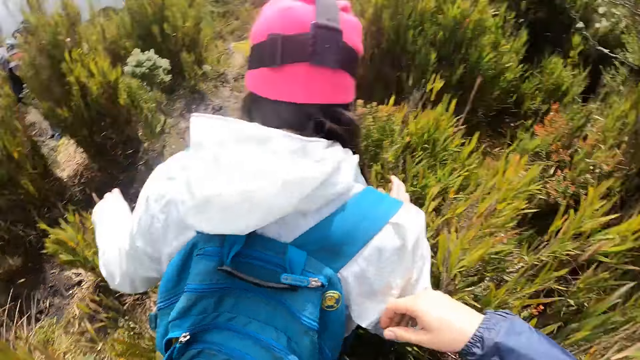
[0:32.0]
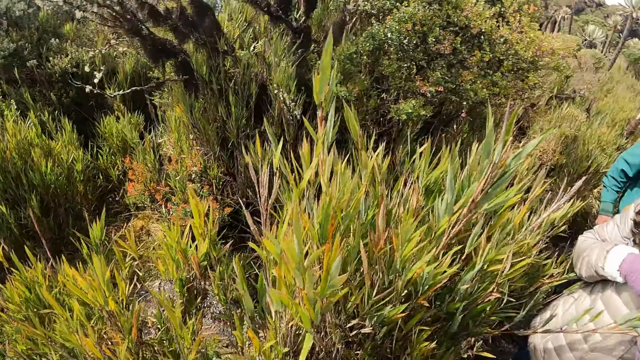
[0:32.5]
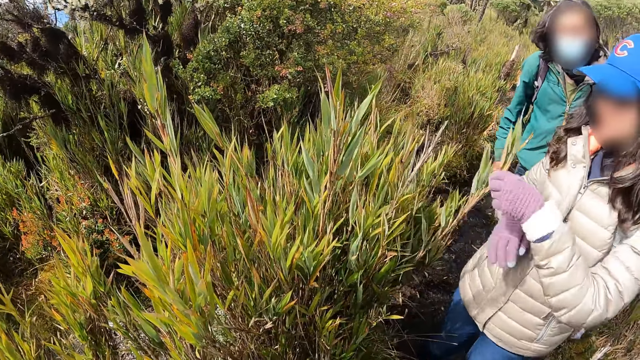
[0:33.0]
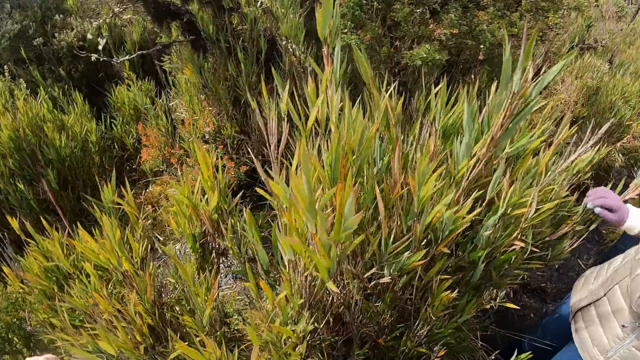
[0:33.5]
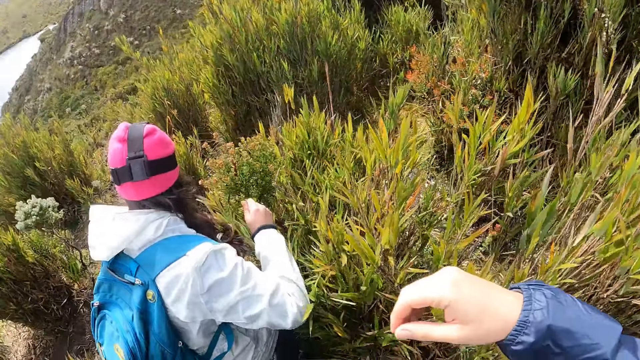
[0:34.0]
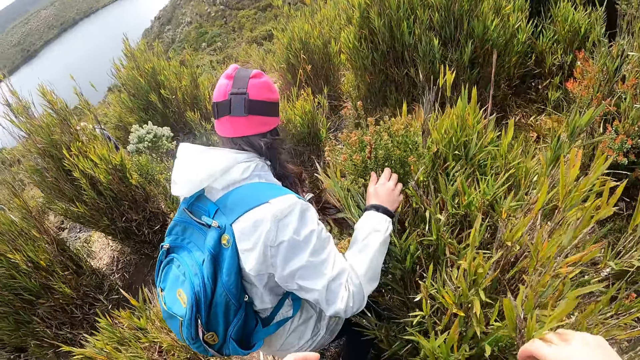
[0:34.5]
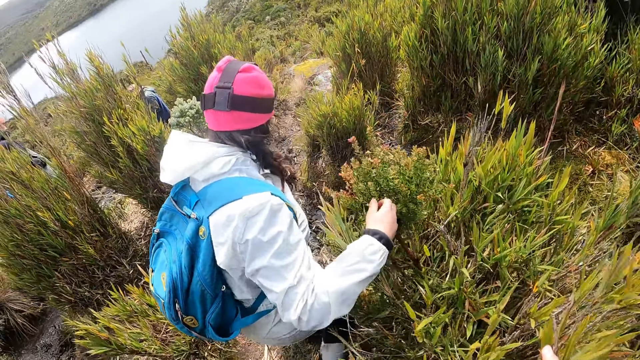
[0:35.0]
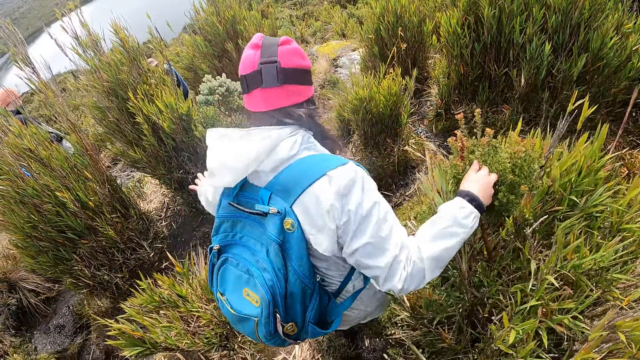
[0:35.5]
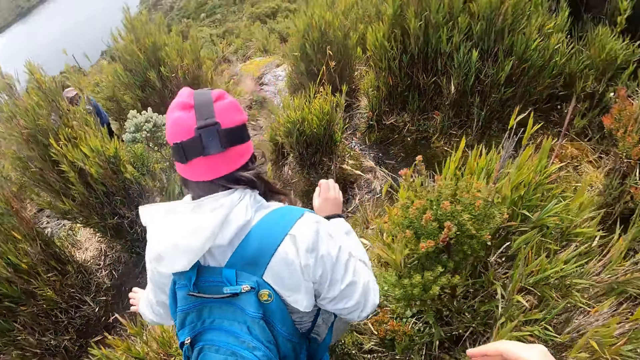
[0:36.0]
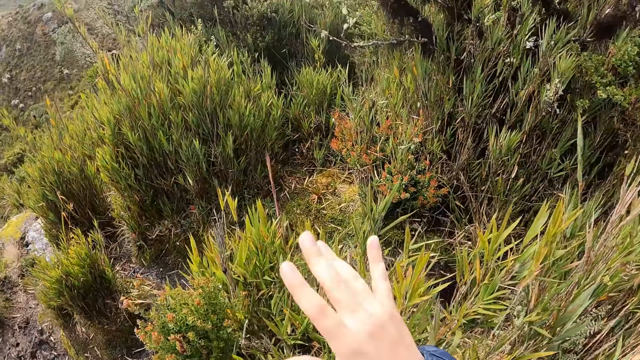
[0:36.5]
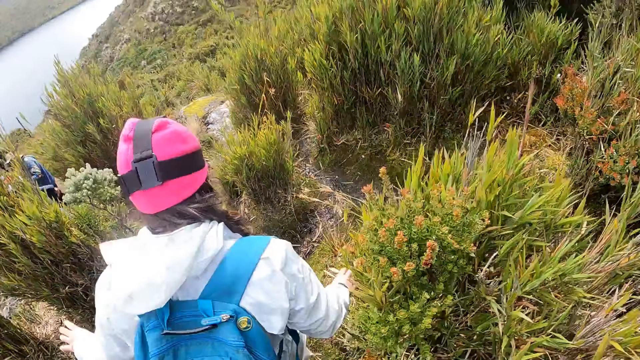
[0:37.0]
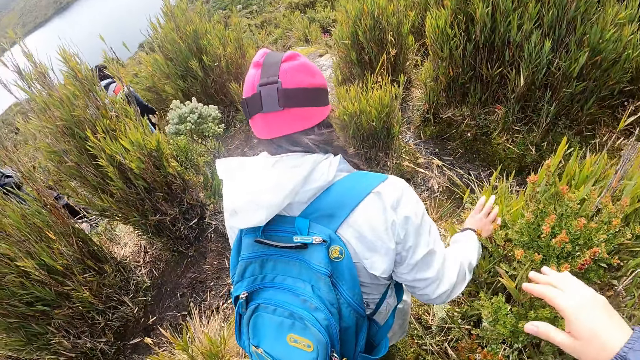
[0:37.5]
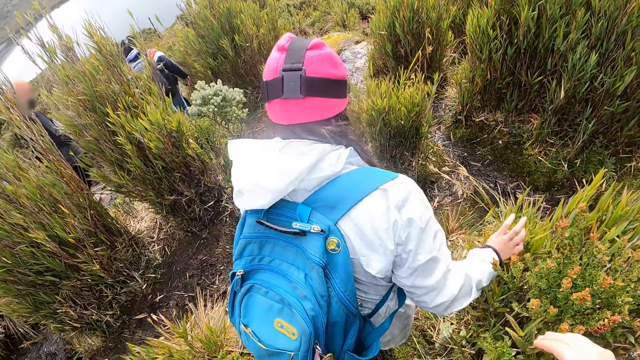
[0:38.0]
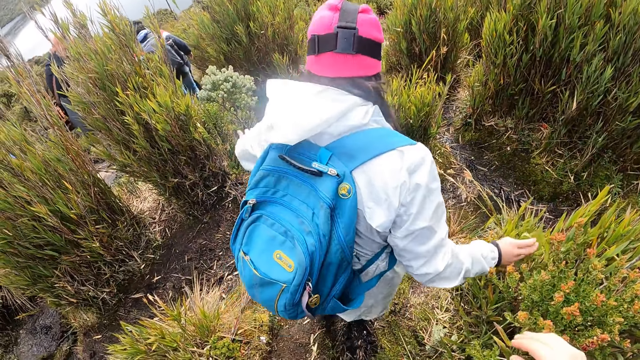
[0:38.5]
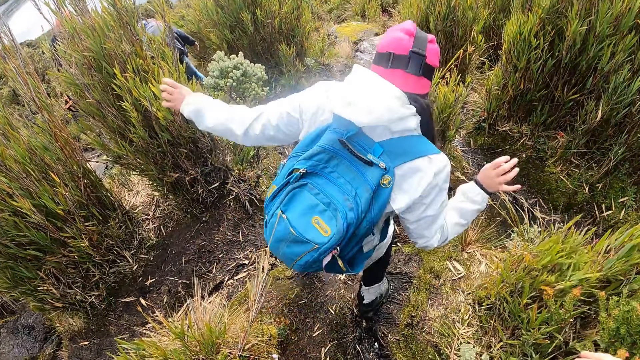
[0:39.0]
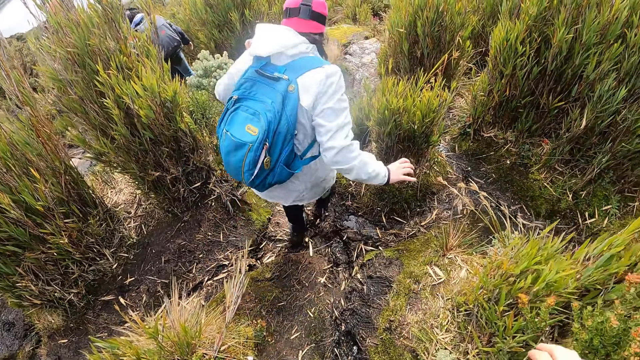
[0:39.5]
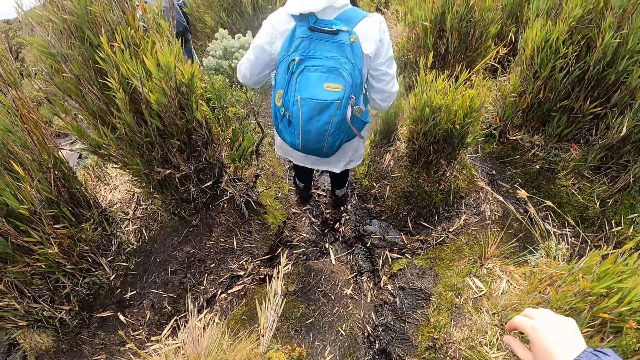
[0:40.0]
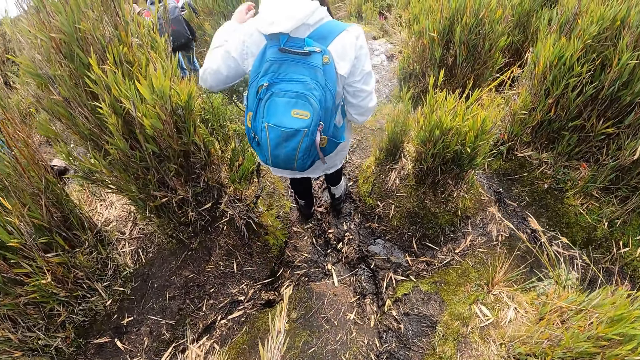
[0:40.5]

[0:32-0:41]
The camera wearer turns around. A person holds leaves. The camera wearer turns around and stretches the right hand. Another person holds leaves with the right hand. The camera wearer turns around and moves the right hand. The other person walks ahead of the camera wearer.

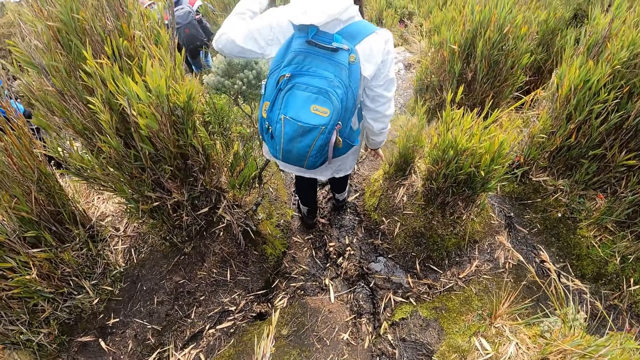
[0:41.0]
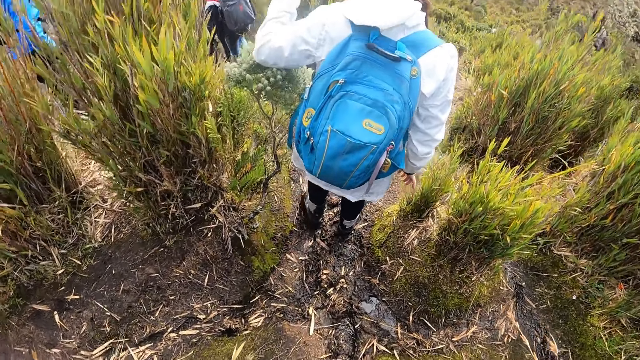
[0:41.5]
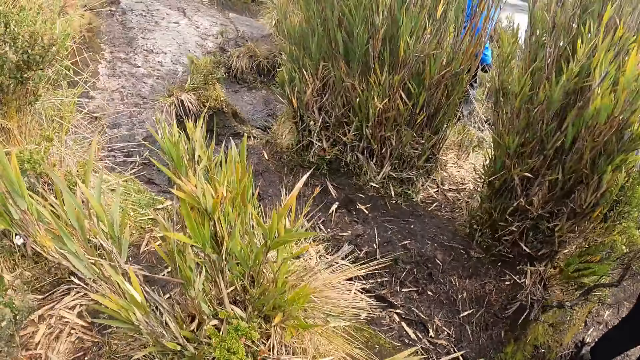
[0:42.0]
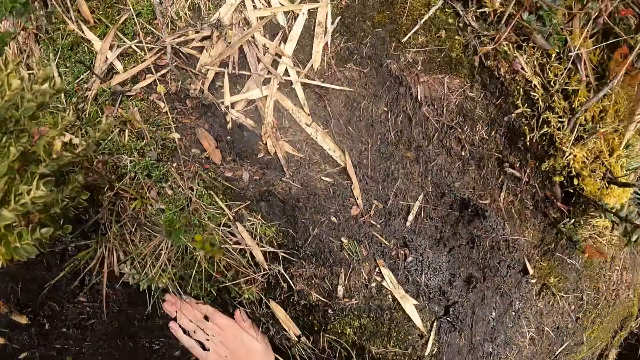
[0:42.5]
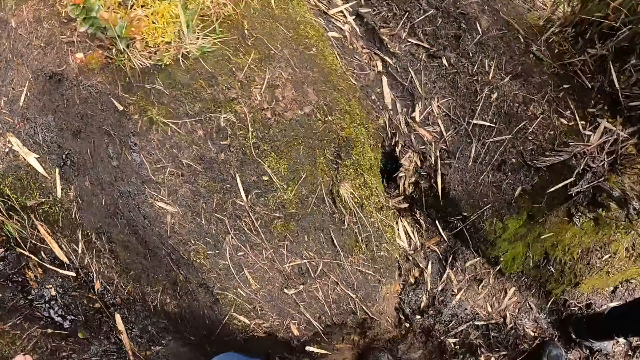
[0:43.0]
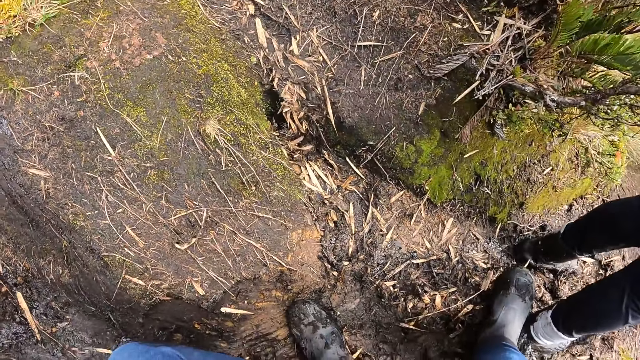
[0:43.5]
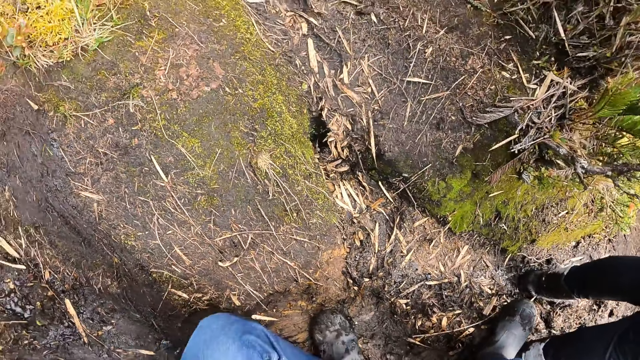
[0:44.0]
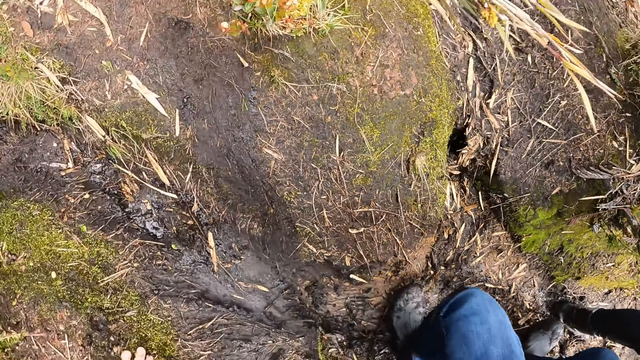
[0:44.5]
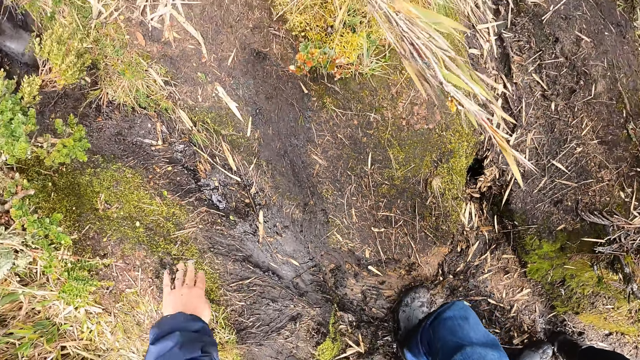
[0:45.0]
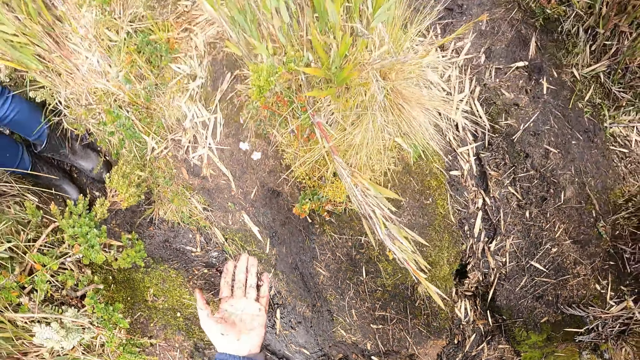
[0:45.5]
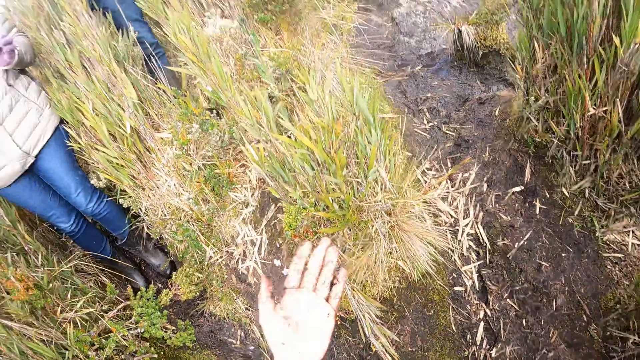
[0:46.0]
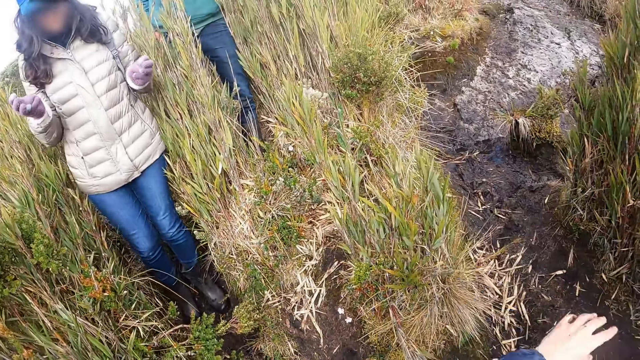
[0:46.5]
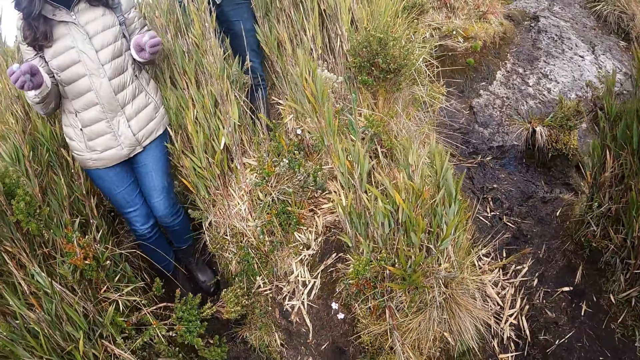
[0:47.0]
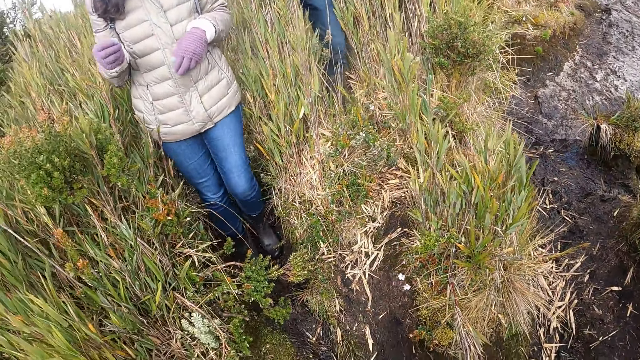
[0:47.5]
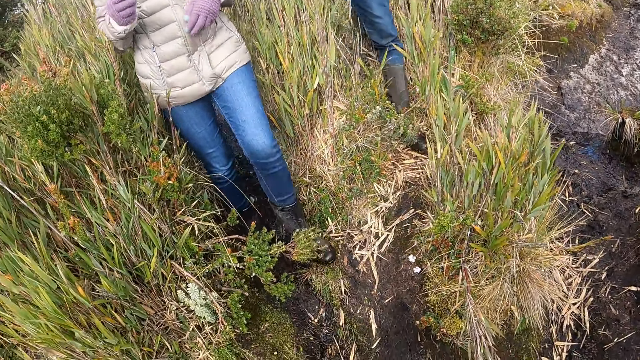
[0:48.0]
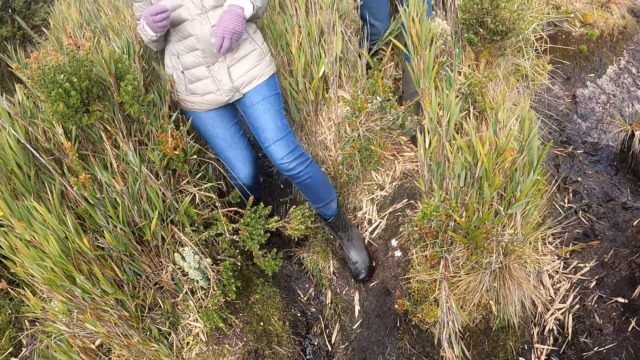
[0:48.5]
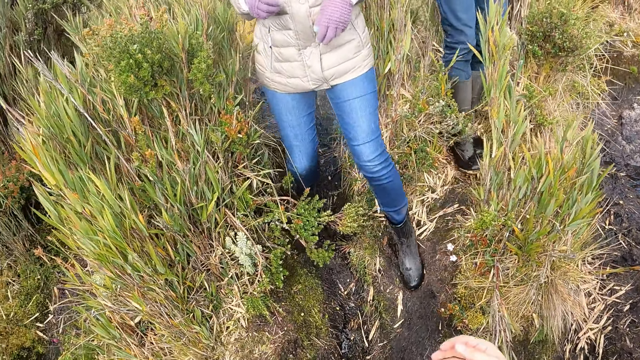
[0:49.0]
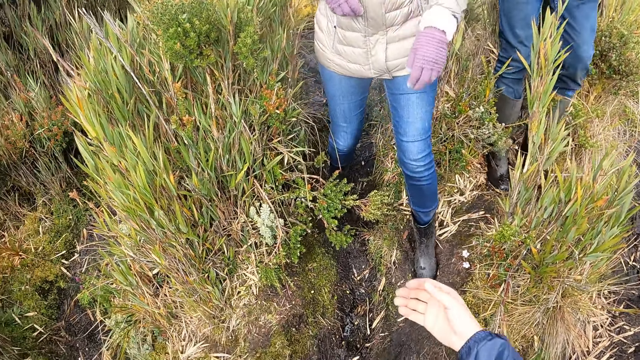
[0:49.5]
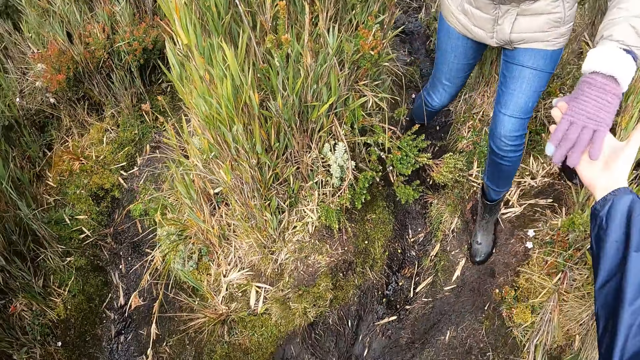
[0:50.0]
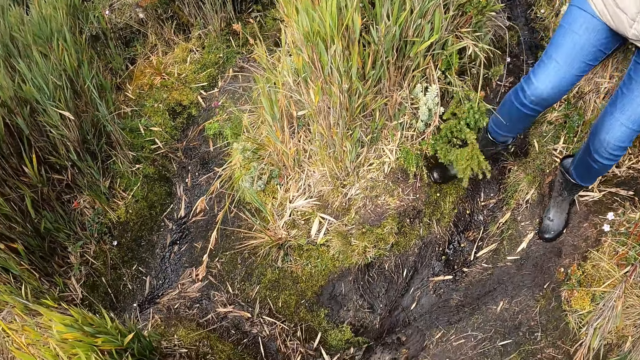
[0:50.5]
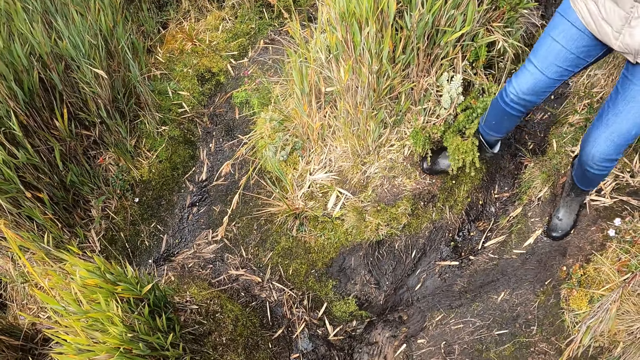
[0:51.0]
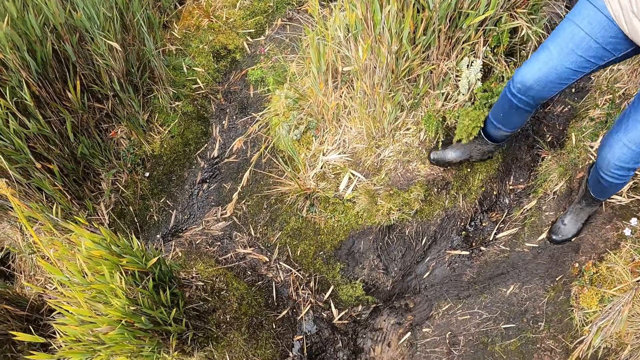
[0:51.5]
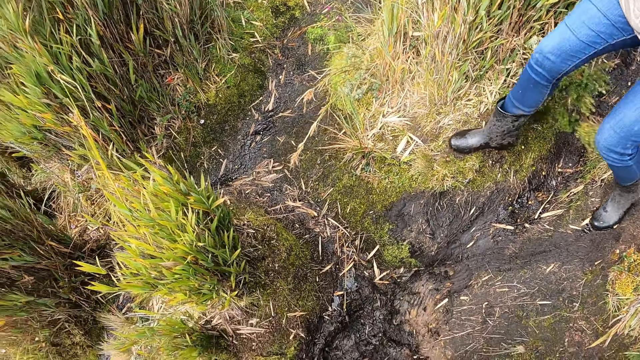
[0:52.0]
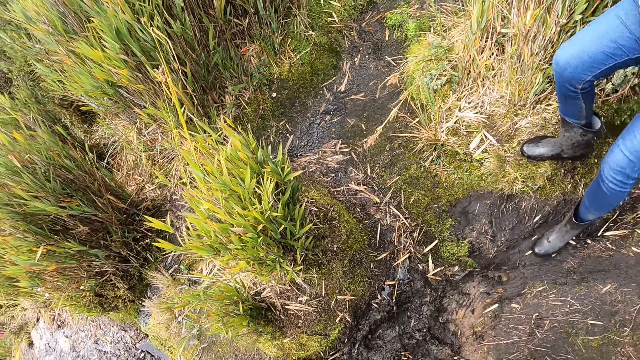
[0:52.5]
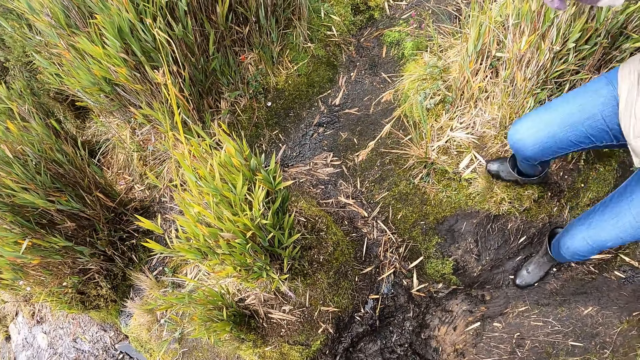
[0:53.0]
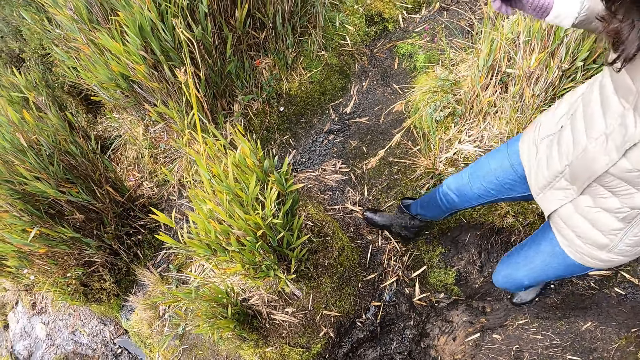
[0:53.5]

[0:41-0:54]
The camera wearer turns around. He touches the ground with his left hand. He stretches the left hand. He interacts with a woman and interacts with a man. The woman and the man step forward. The camera wearer holds the woman with his right hand. He walks between the trench.
